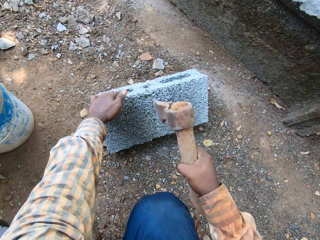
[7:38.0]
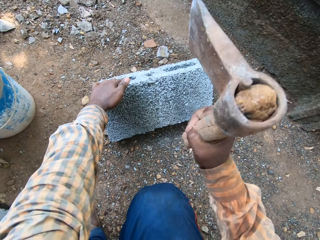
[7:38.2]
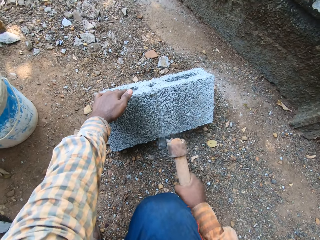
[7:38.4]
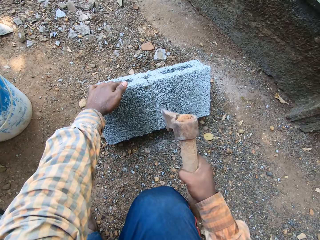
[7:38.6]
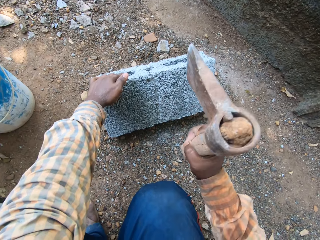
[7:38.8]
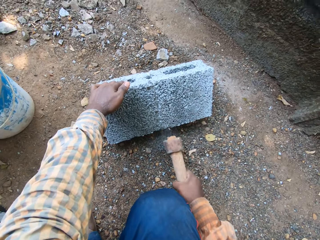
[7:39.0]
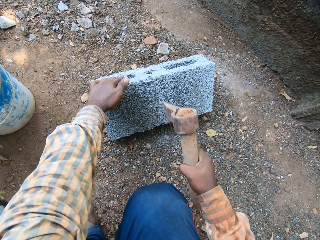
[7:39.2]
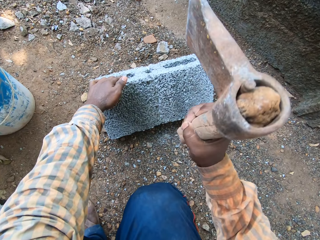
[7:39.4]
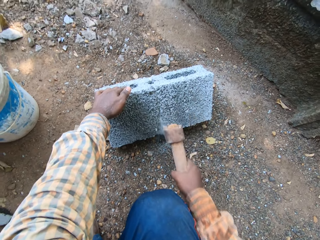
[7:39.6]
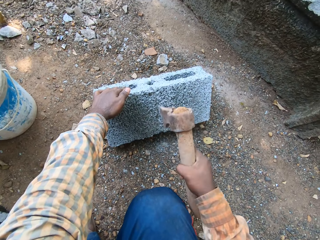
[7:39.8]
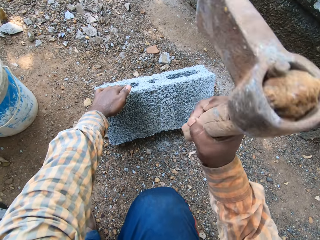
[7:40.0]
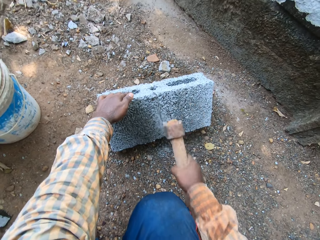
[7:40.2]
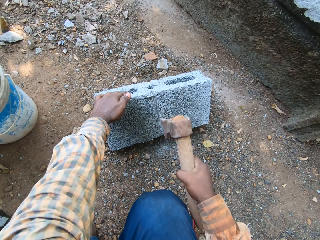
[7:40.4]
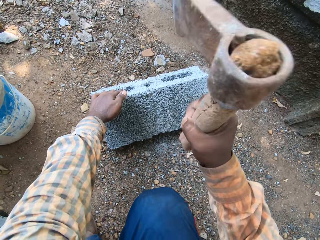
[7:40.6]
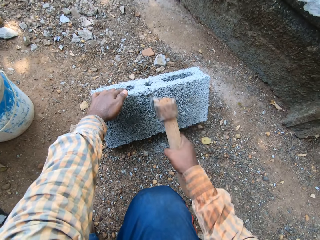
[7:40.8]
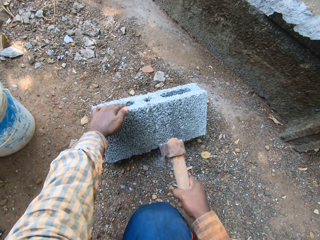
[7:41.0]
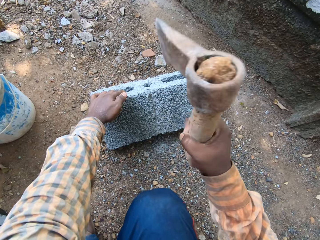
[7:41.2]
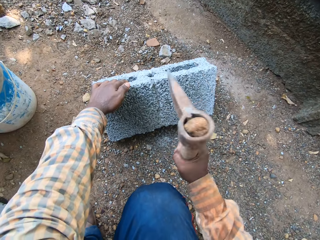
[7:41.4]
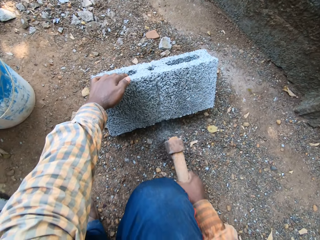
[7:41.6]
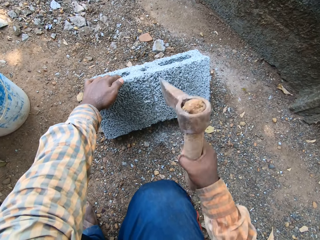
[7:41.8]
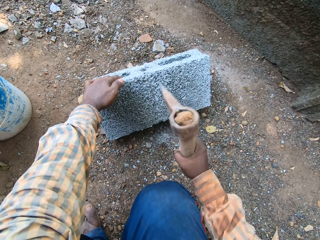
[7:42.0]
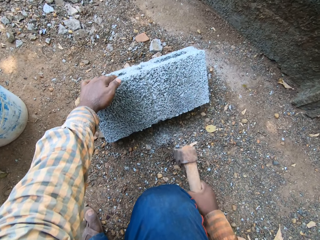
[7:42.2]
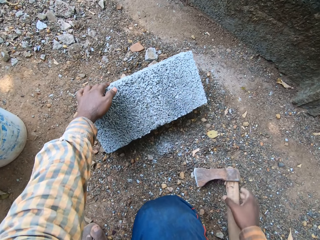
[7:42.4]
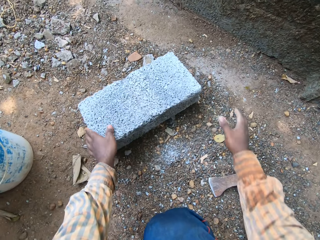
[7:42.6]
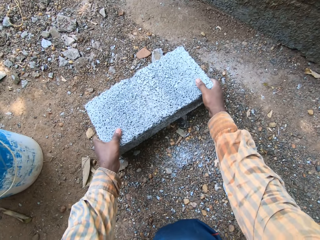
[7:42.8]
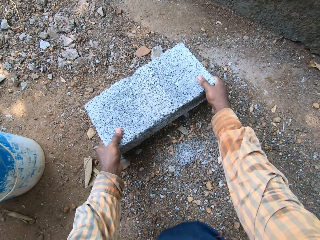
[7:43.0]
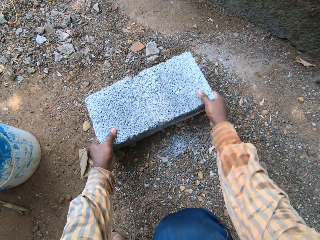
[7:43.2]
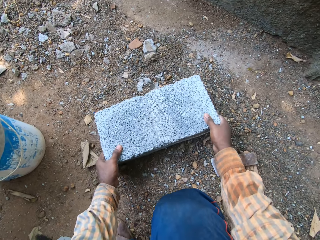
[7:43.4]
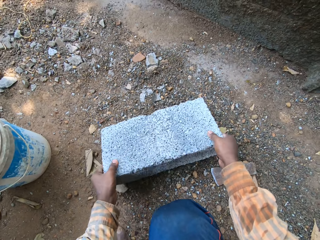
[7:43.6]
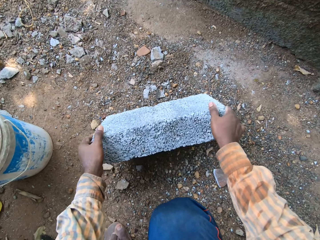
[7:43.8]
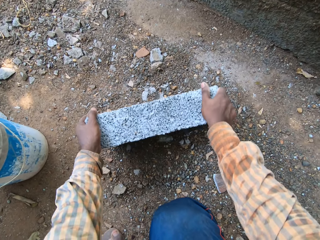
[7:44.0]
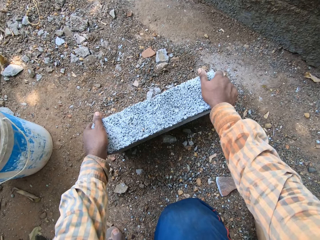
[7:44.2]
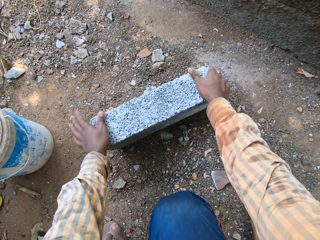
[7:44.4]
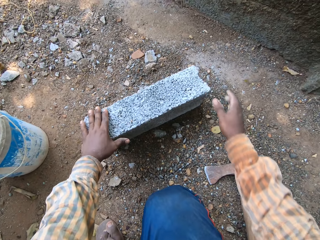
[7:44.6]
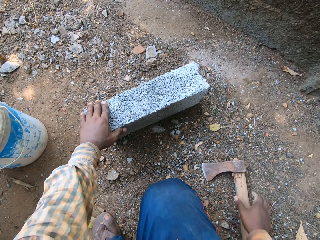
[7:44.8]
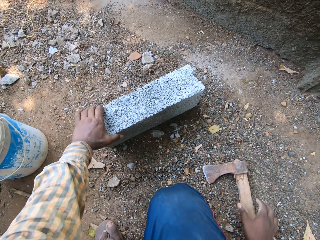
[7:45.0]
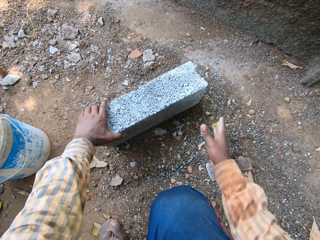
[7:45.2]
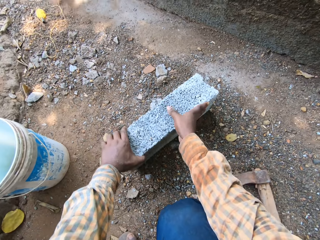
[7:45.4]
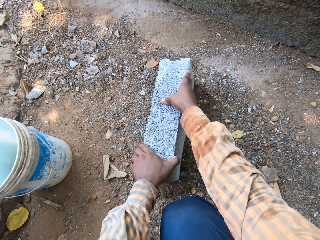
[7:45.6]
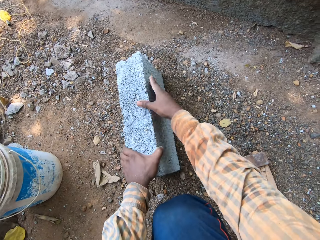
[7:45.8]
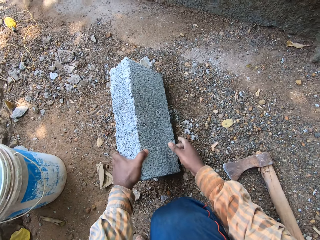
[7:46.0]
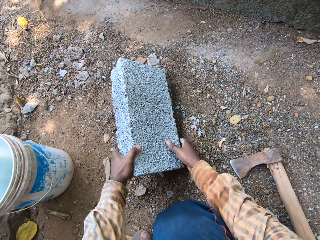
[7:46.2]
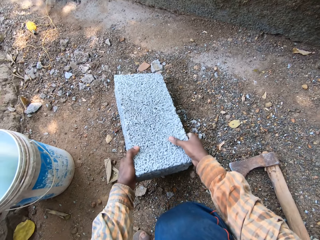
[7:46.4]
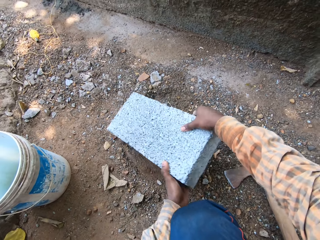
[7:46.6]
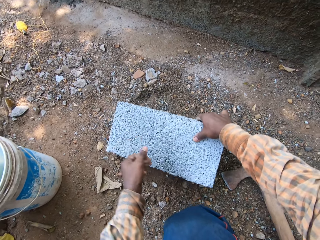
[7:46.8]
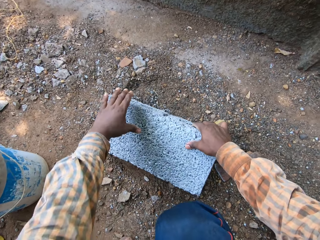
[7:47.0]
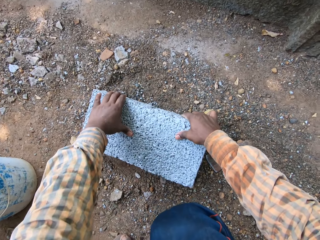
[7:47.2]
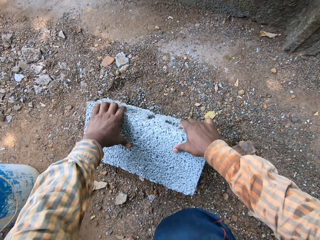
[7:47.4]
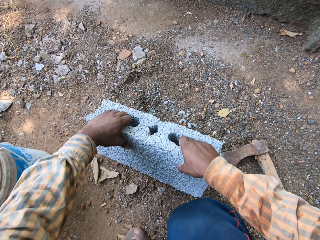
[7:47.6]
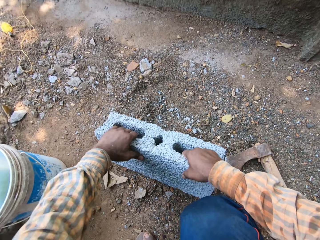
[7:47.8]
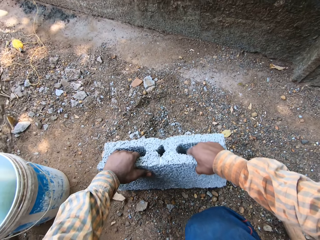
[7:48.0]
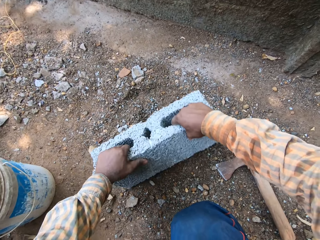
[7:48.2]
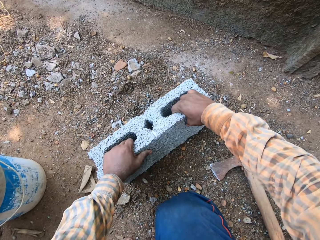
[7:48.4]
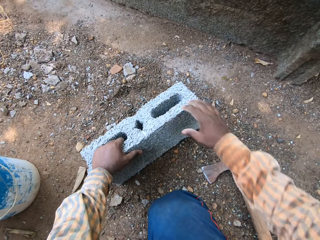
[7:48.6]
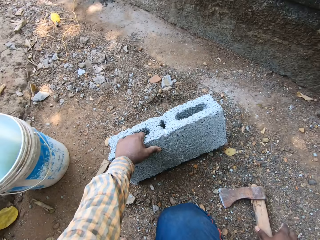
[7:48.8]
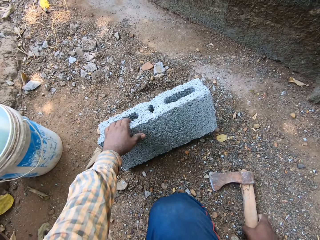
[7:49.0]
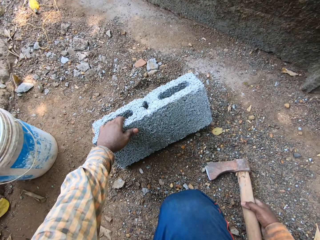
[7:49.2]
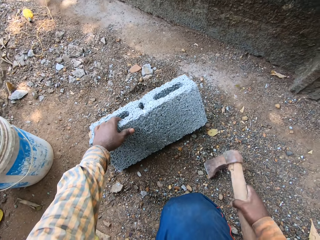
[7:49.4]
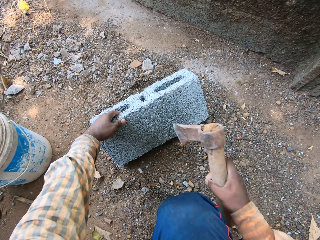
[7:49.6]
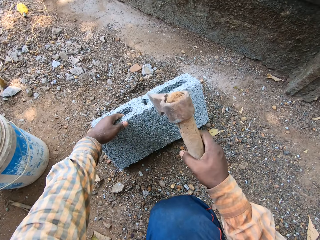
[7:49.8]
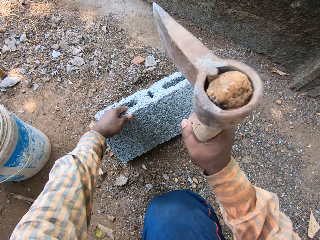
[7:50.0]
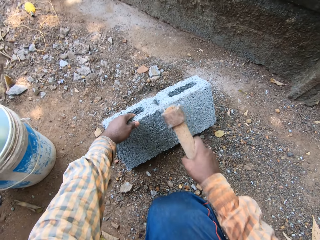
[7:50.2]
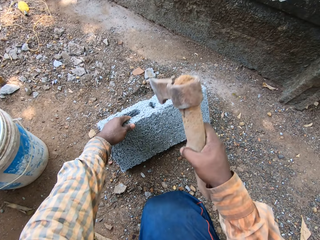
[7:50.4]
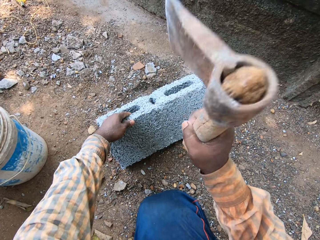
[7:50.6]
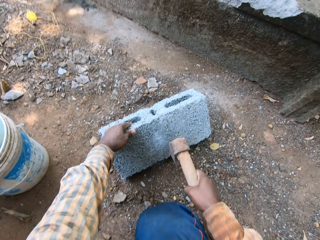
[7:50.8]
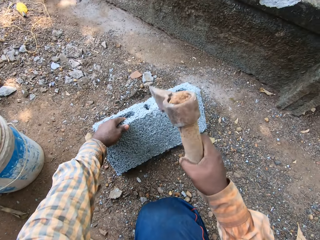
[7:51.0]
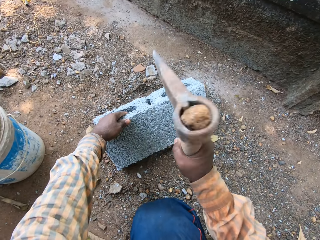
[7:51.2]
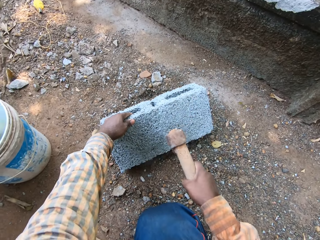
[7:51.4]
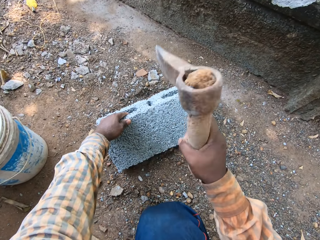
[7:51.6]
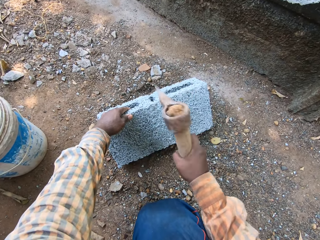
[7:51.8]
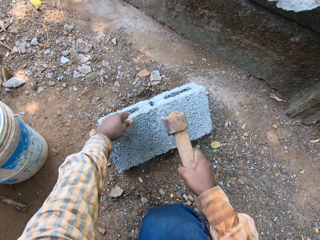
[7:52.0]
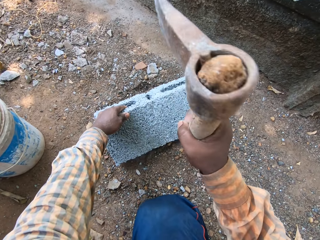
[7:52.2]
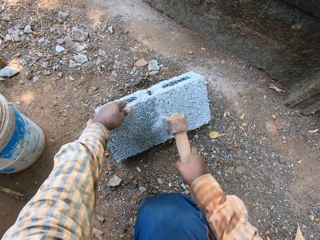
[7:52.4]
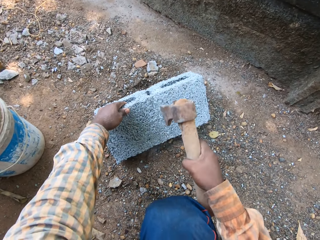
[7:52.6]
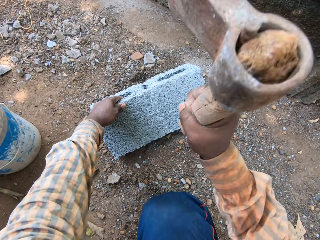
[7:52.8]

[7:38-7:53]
The camera wearer drops the brick axe in his right hand. He moves the brick on the ground with his hands. He turns the bricks up and down. He picks up the brick axe from the ground with his right hand. He hits the brick on the ground with the brick axe in his right hand.

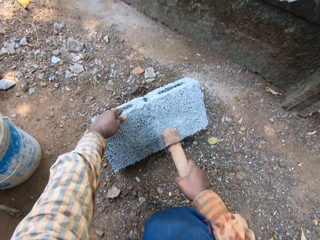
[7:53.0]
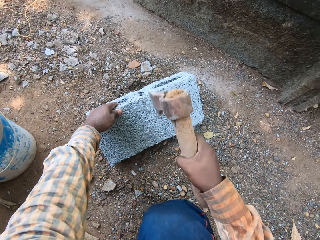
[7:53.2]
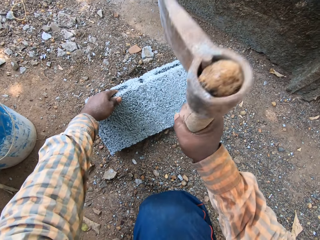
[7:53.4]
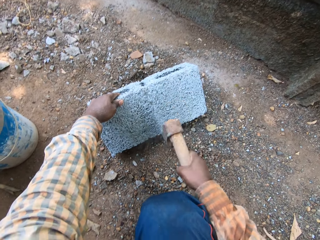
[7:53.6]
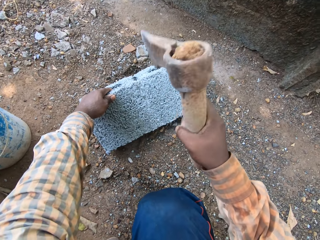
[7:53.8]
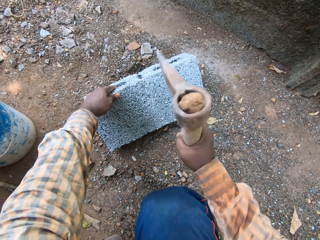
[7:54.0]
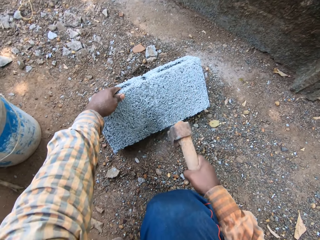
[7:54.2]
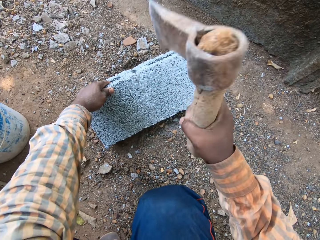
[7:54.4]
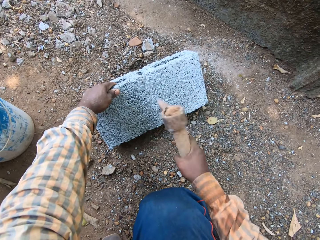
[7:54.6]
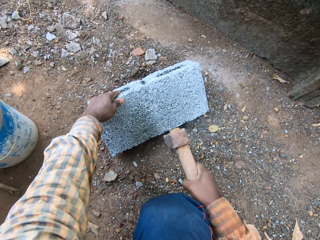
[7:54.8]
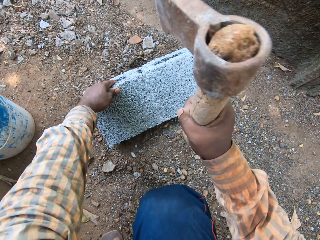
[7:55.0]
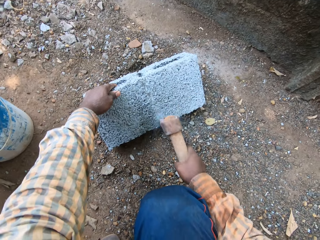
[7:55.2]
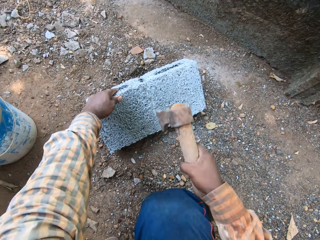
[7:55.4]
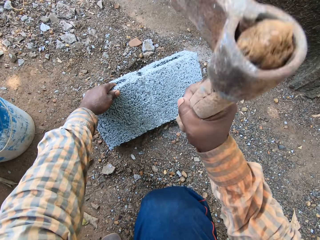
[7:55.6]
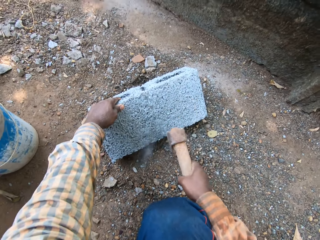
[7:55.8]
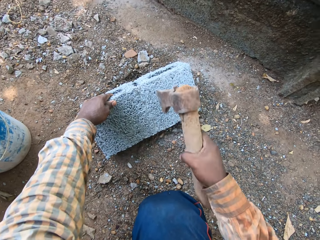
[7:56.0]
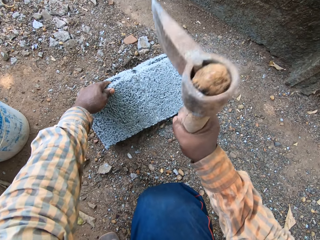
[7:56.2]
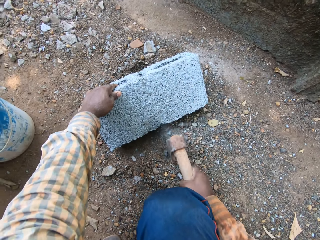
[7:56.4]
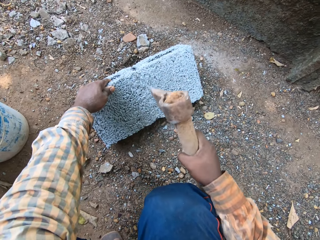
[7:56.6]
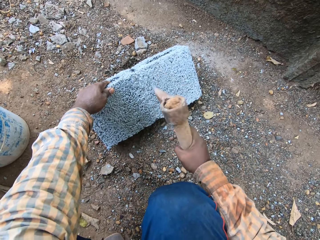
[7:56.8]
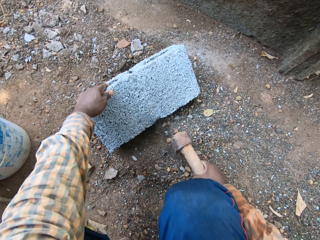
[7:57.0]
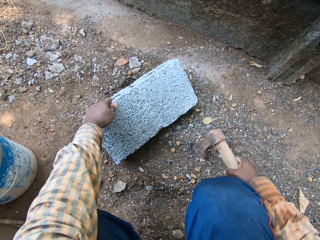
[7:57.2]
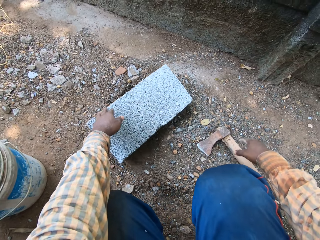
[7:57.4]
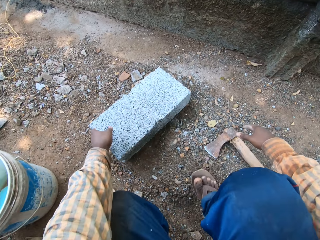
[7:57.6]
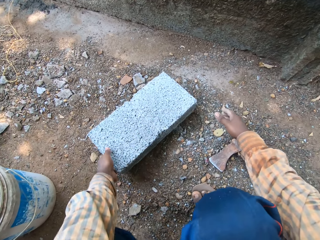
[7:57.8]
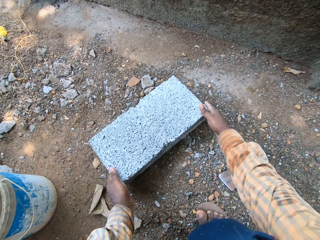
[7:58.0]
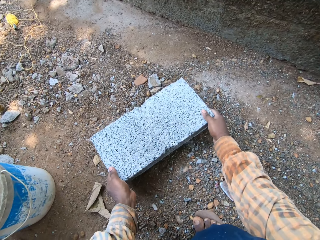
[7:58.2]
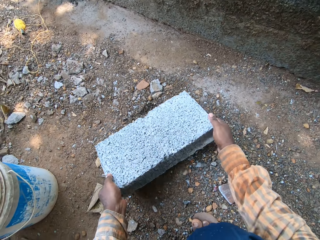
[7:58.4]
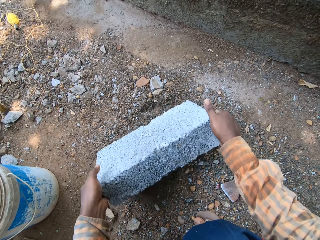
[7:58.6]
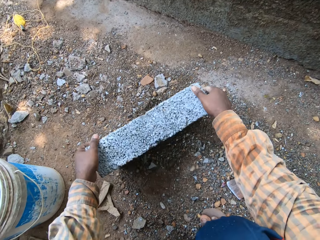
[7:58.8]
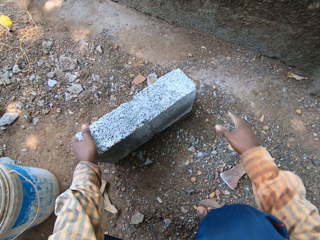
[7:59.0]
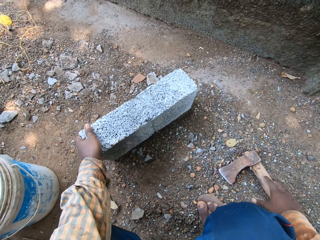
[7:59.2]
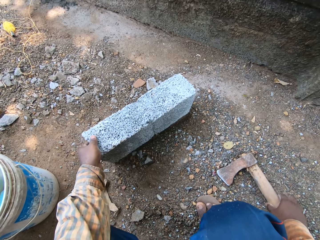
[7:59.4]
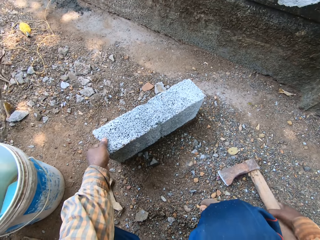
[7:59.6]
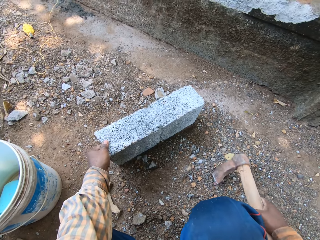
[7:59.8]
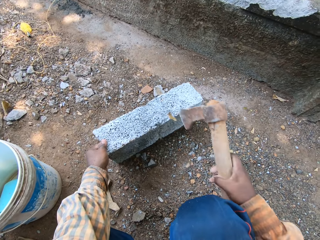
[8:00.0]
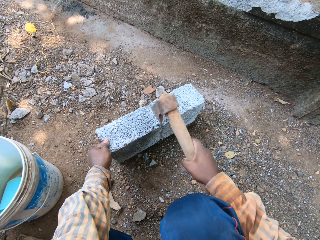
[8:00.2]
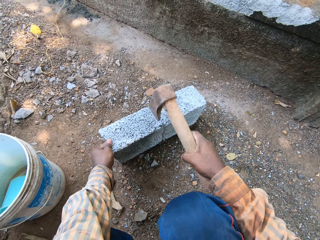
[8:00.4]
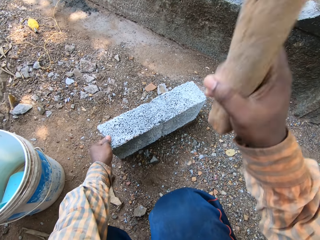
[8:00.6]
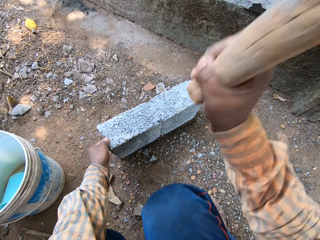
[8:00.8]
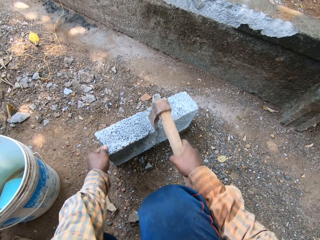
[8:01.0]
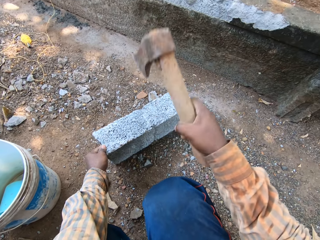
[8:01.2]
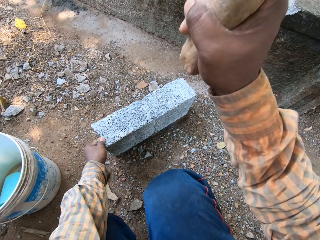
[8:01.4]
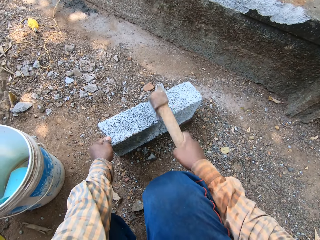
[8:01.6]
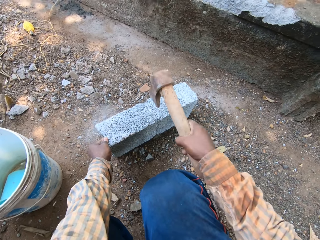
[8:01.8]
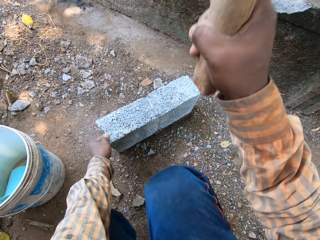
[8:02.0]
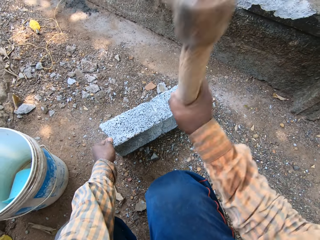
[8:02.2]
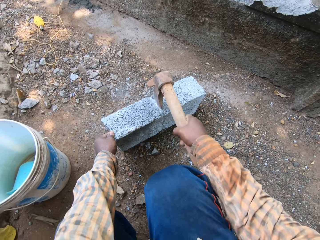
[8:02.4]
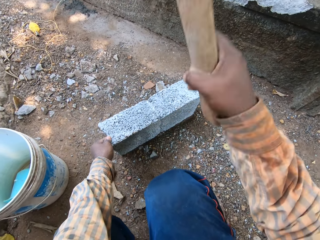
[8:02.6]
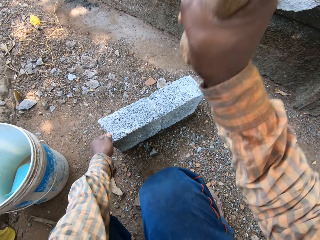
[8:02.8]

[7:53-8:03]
The camera wearer drops the brick axe on the ground with his right hand. He turns over the brick on the ground with his hands. He picks up the brick axe from the ground with his right hand. He breaks the brick on the ground with the brick axe in his right hand.
